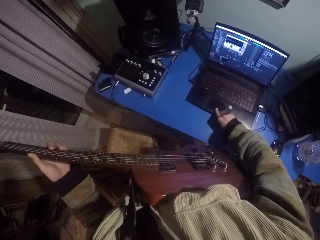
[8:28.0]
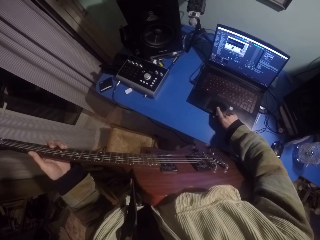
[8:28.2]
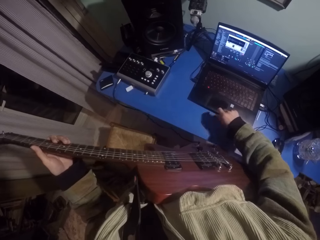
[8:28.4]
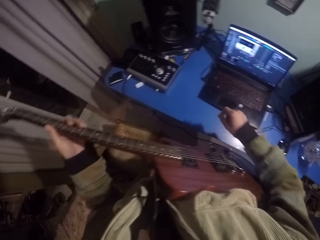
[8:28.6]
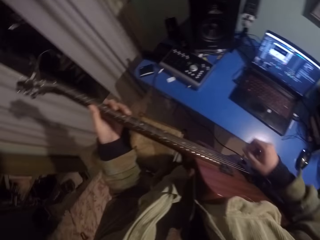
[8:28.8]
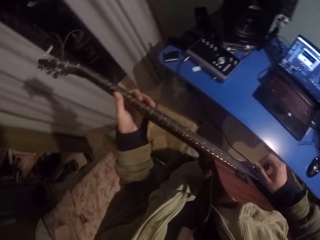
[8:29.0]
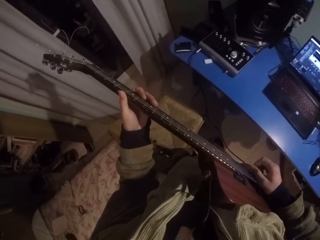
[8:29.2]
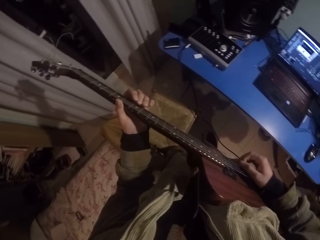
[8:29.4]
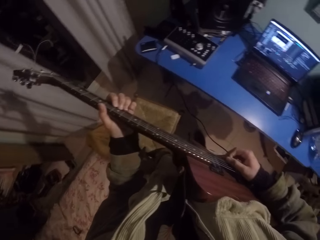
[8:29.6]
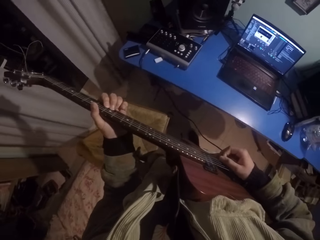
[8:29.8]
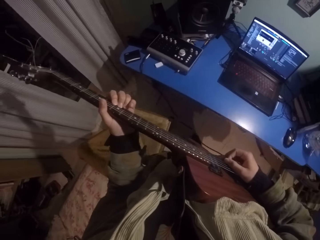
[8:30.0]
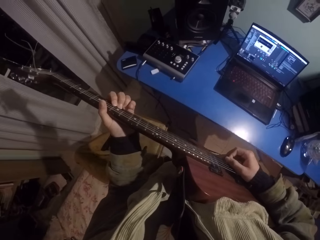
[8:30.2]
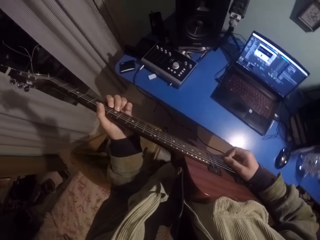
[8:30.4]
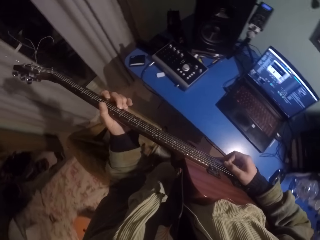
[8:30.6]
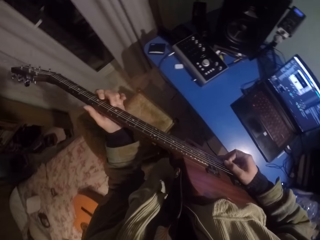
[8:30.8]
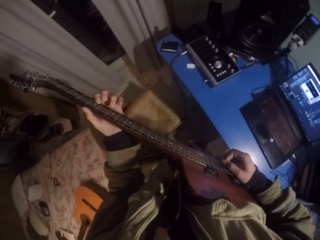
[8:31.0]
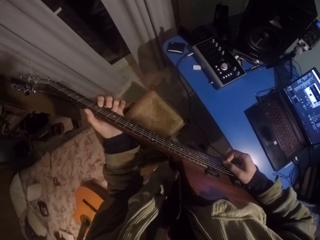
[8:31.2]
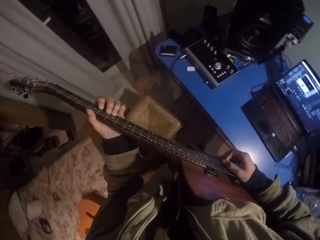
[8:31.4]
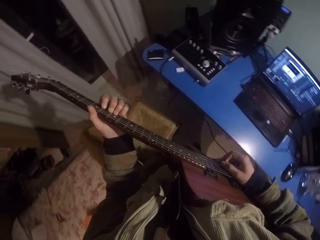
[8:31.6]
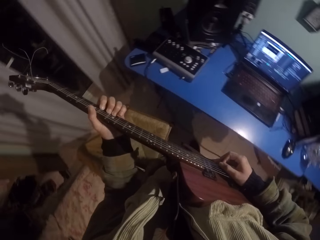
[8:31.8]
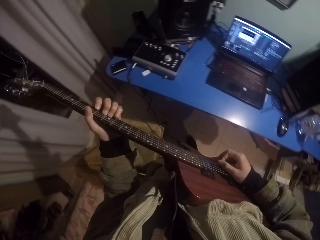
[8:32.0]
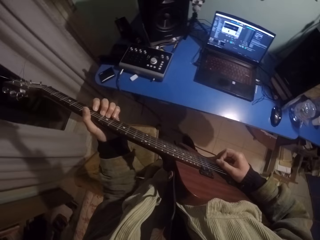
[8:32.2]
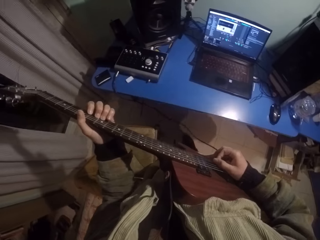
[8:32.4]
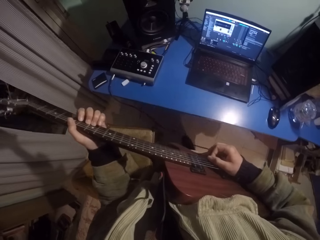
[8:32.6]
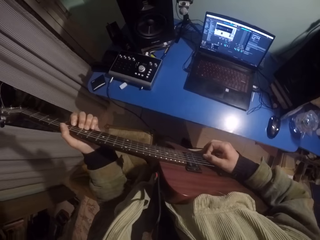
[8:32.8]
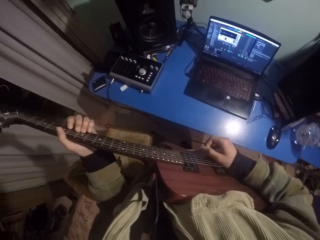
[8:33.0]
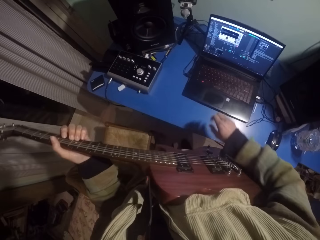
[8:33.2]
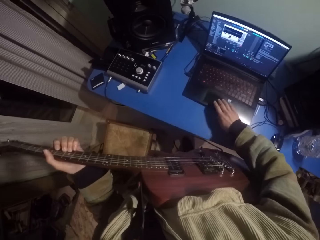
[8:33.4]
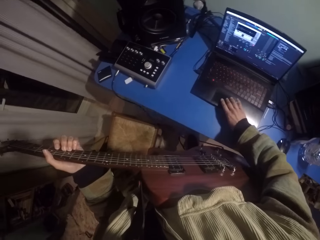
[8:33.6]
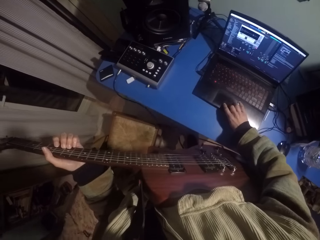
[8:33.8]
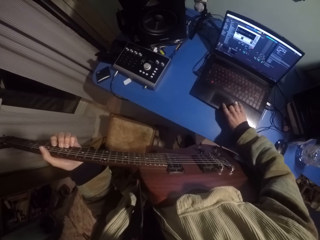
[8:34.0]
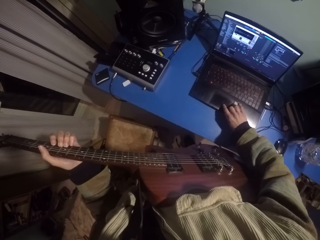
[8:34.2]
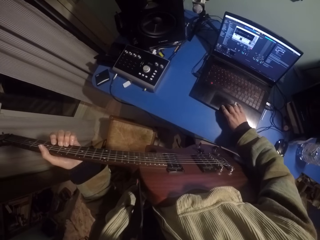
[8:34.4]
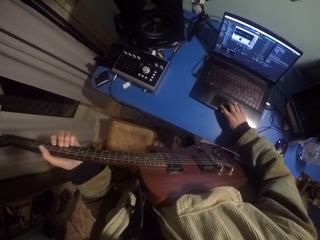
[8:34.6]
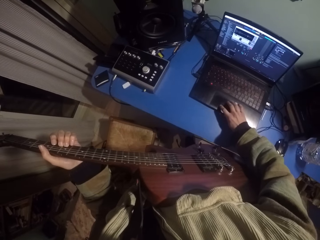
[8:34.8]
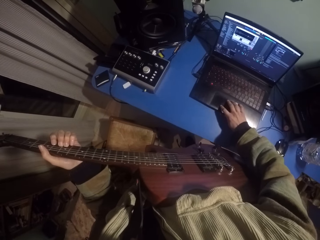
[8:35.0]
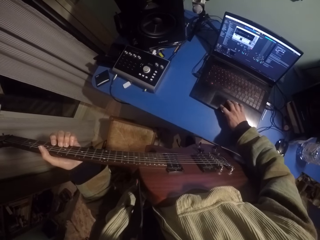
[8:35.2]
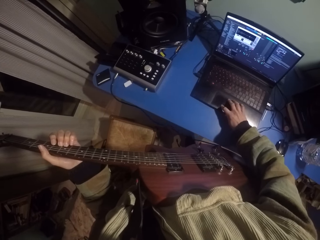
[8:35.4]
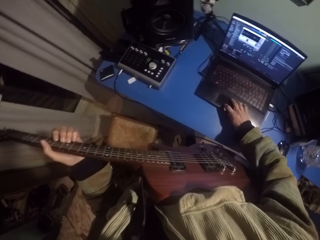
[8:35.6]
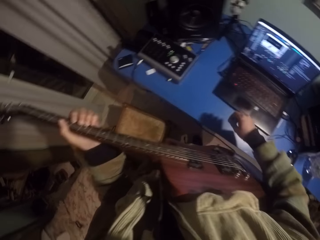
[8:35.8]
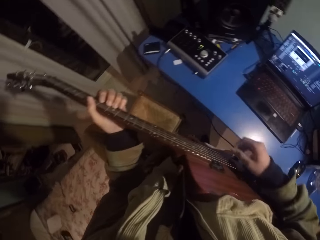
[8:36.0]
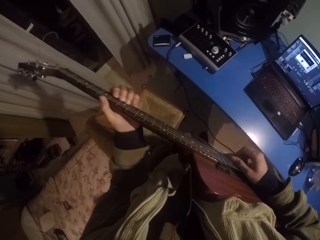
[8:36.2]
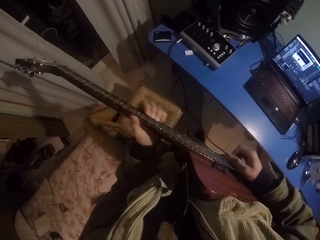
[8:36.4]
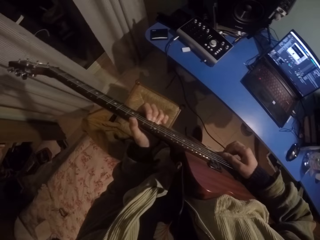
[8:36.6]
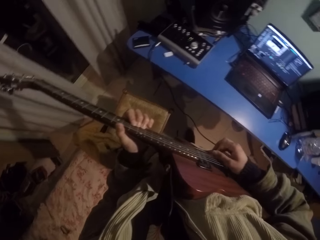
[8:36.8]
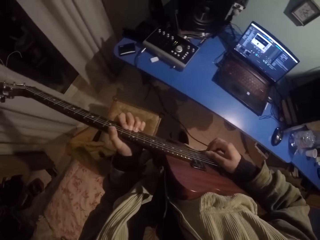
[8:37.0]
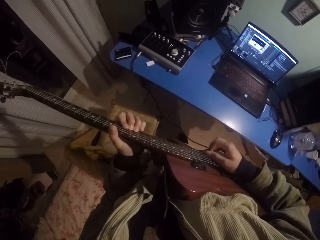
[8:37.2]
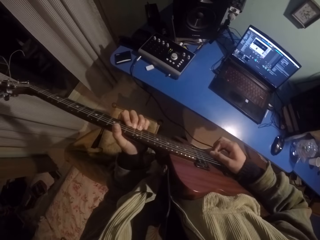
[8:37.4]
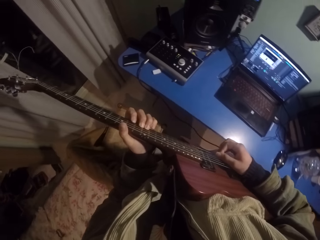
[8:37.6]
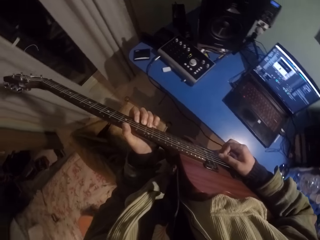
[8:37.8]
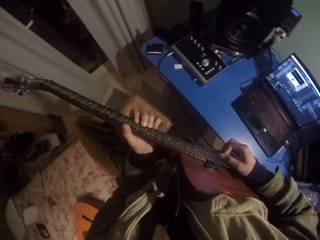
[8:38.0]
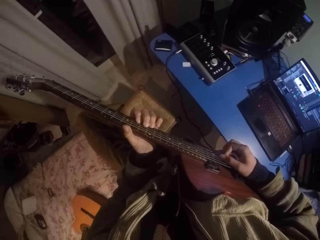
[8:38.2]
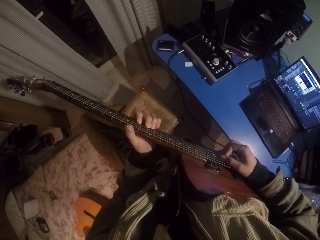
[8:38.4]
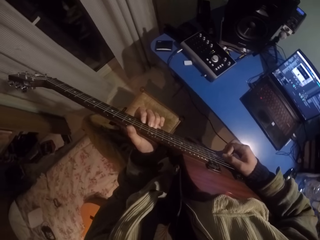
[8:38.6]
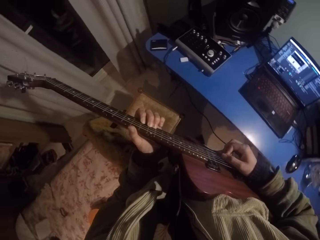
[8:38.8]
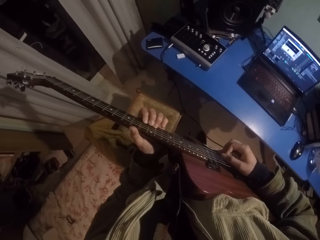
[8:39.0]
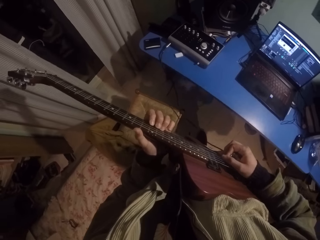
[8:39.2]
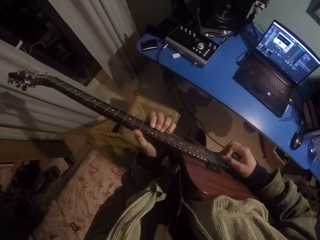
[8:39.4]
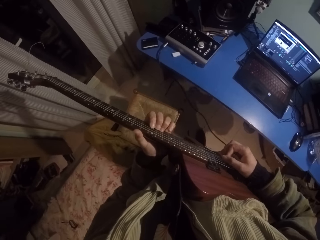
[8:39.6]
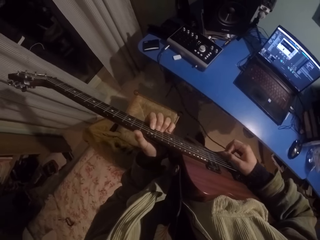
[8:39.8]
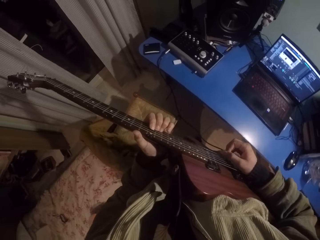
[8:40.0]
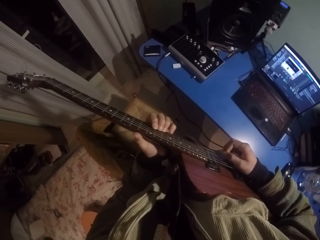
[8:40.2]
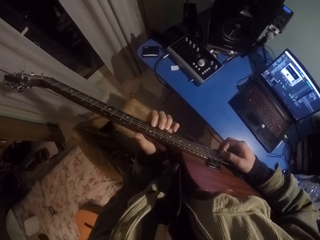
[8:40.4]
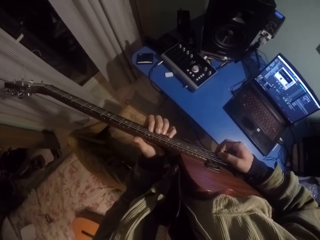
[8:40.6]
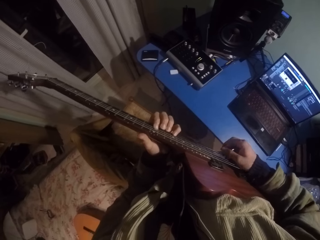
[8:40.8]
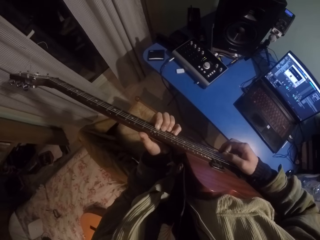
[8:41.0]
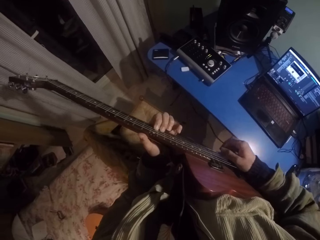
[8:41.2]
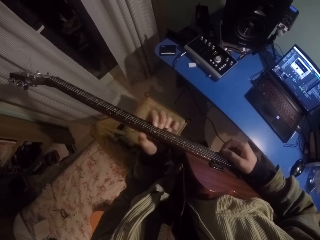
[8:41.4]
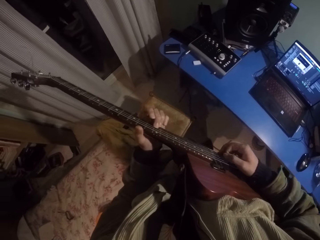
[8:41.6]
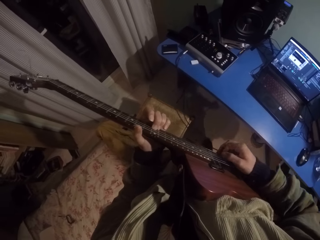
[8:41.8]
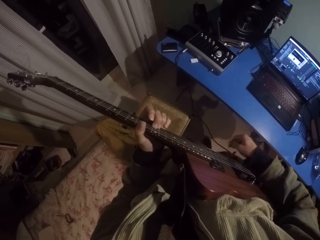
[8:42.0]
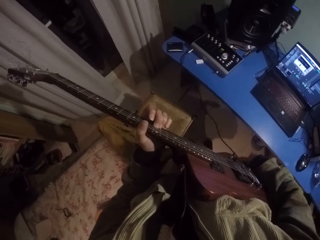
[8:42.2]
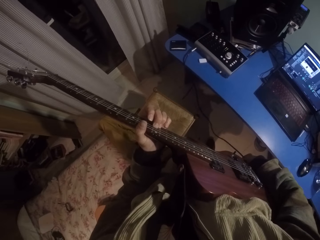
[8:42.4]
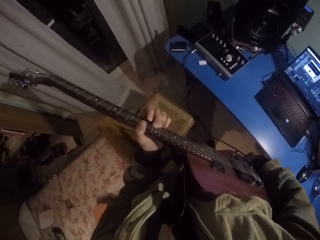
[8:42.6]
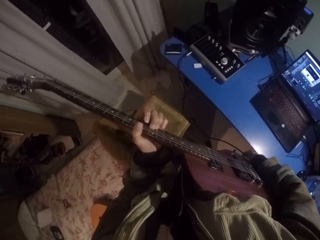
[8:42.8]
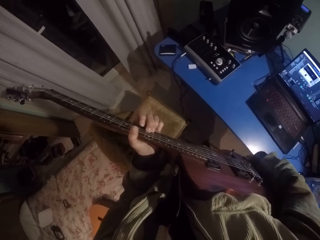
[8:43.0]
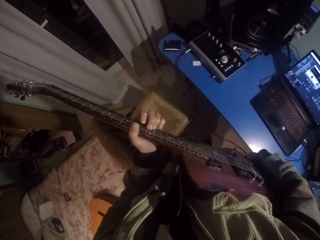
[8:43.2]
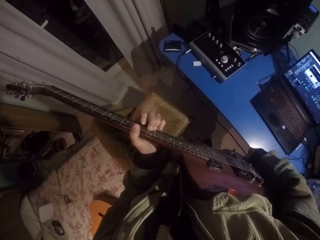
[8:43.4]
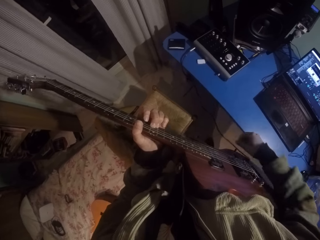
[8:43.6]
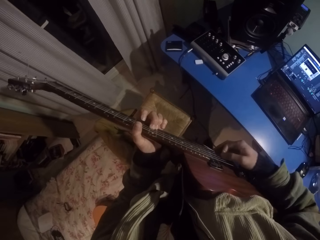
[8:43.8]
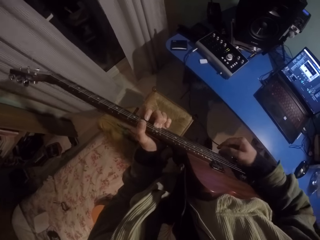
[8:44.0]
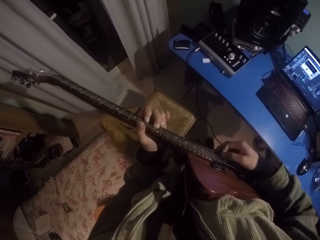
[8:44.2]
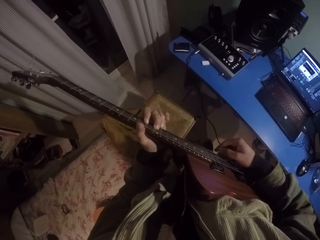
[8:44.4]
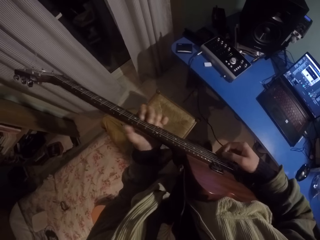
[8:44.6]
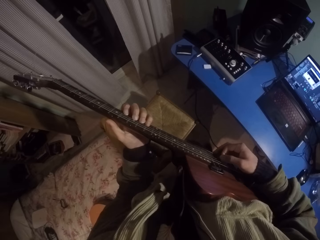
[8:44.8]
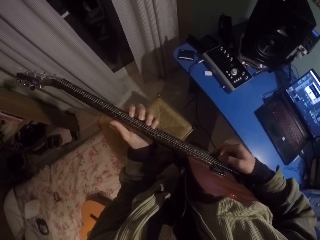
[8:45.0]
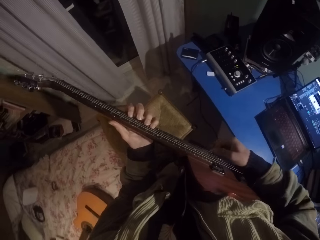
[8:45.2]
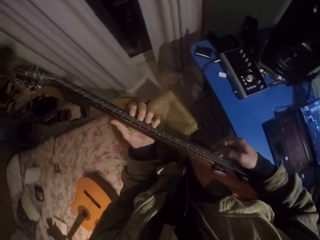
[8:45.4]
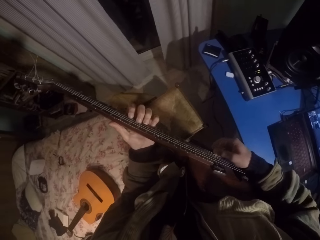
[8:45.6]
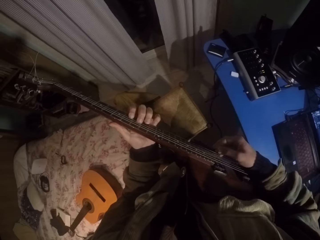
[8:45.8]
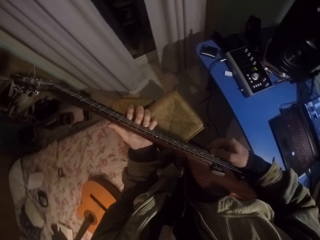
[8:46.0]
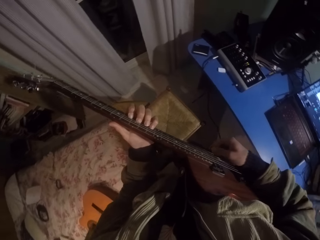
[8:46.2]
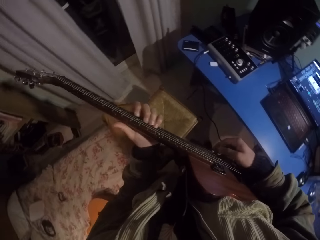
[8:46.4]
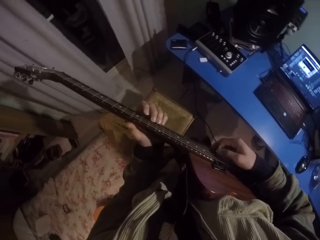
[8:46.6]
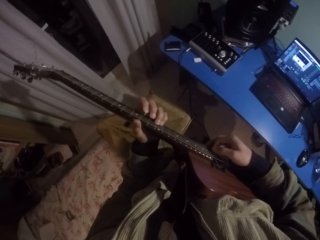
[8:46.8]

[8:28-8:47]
The camera wearer raises the right hand. They strike chords of the guitar with the right hand. They lower the right hand. They press the laptop. They raise the right hand. They strike chords of the guitar with the right hand. They touch a guitar cable with the right hand. They strike chords of the guitar with the right hand. They press the guitar strings with the left hand.

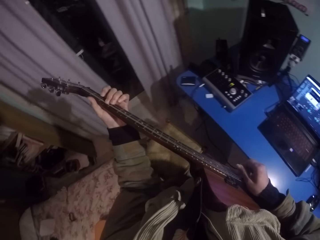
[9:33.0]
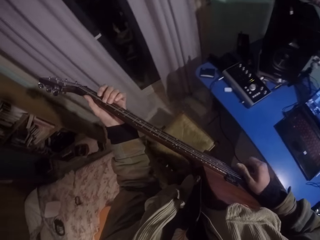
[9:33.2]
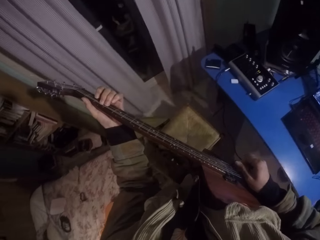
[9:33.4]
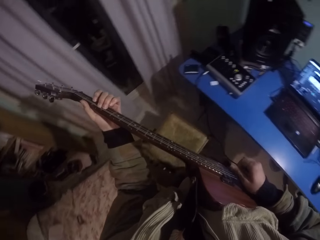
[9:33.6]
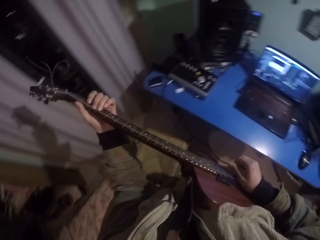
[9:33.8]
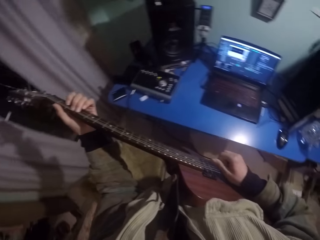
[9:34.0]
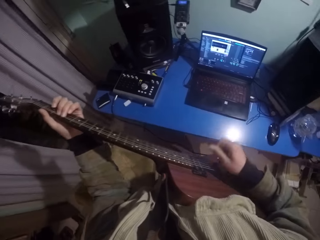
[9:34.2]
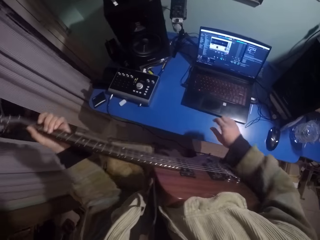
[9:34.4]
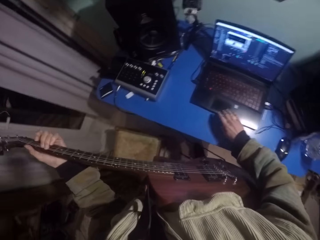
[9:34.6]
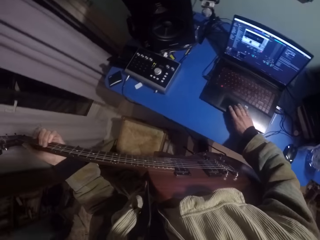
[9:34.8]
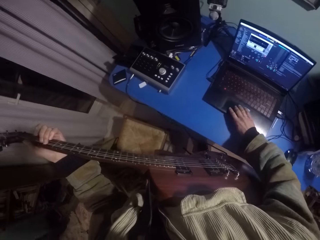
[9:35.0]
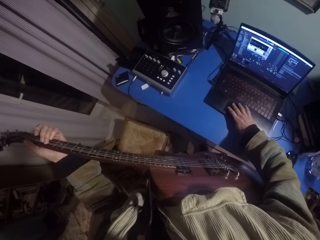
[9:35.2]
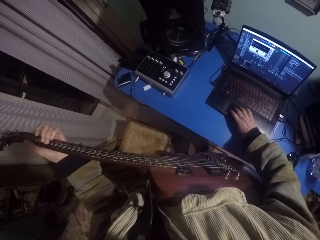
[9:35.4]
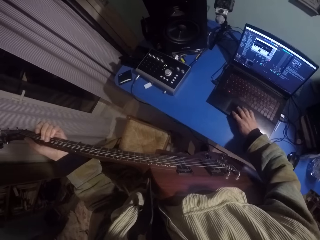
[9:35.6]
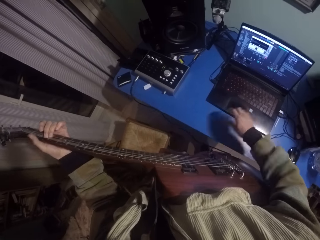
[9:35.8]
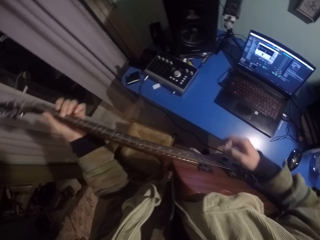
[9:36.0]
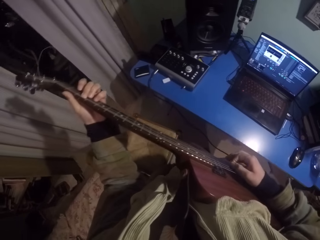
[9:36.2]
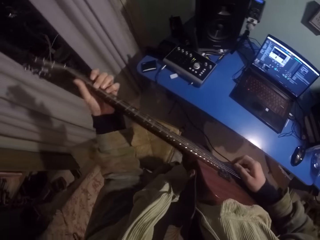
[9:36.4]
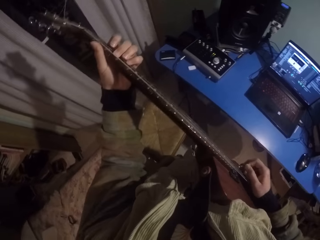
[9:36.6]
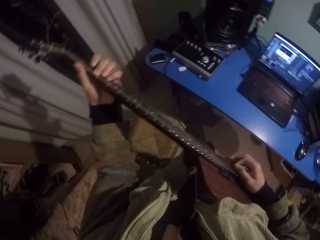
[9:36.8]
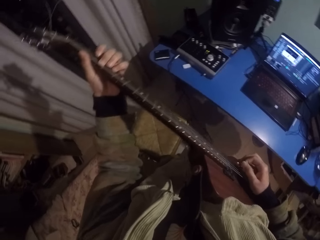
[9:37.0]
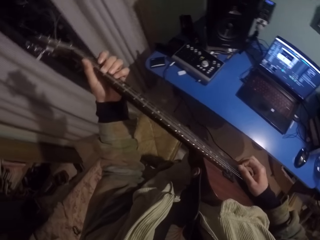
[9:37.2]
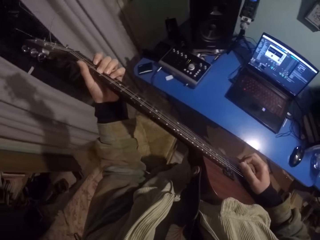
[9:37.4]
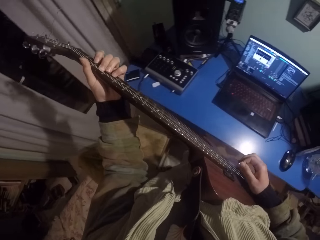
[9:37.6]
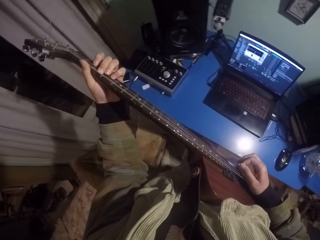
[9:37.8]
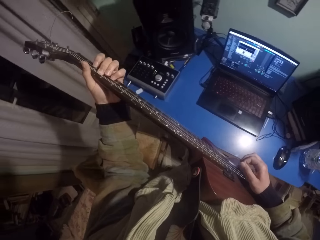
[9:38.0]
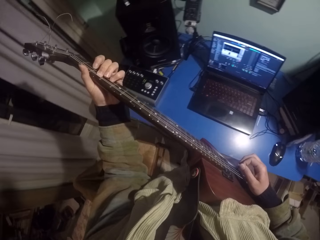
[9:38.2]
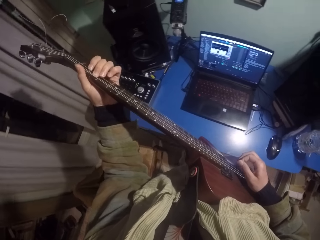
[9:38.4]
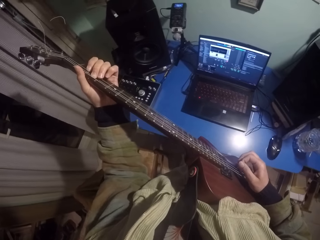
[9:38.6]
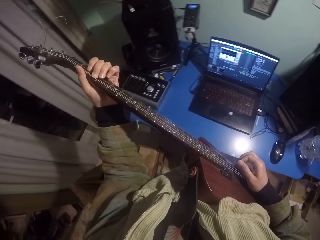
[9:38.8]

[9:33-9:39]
The camera wearer presses the laptop. They strike the guitar chords with the right hand.
